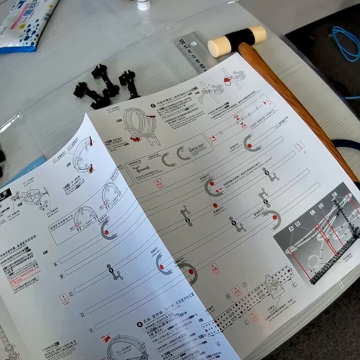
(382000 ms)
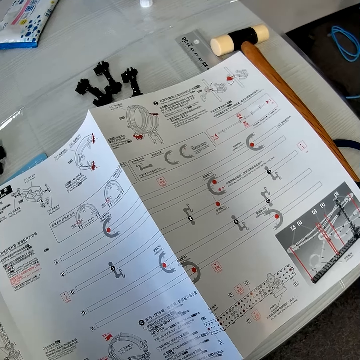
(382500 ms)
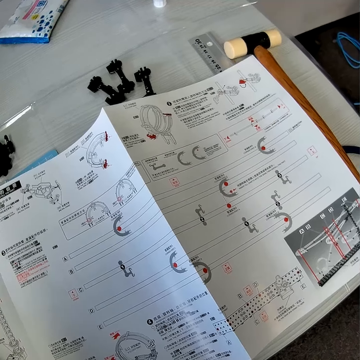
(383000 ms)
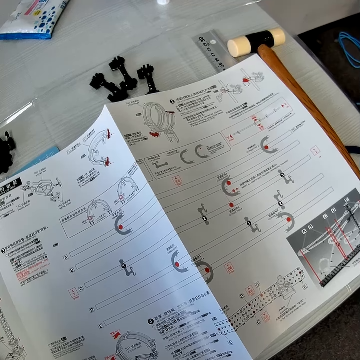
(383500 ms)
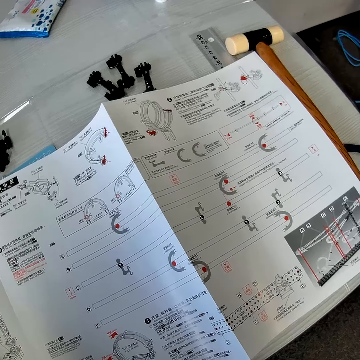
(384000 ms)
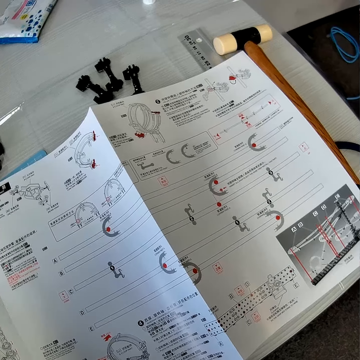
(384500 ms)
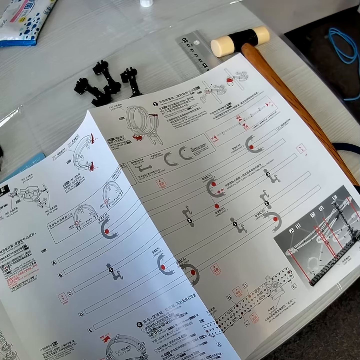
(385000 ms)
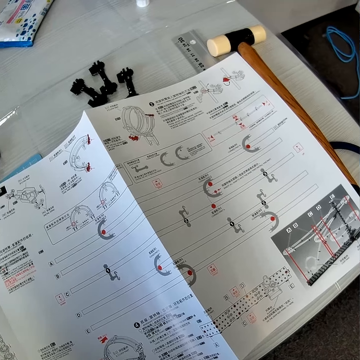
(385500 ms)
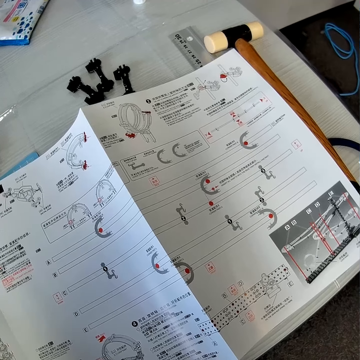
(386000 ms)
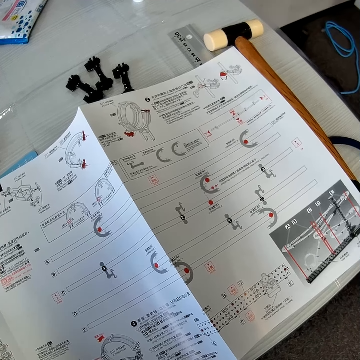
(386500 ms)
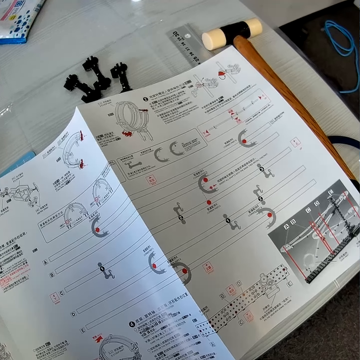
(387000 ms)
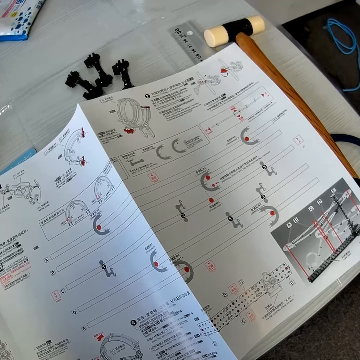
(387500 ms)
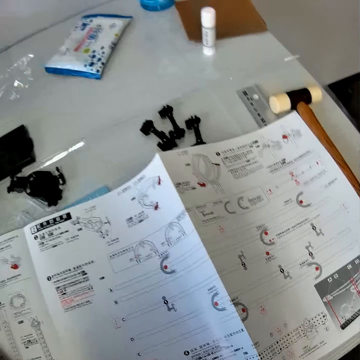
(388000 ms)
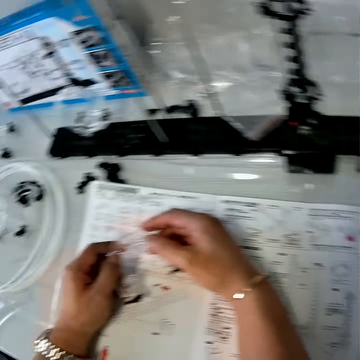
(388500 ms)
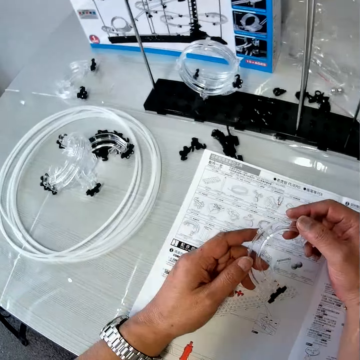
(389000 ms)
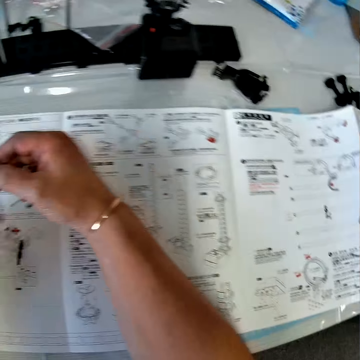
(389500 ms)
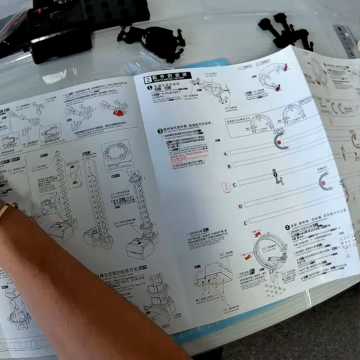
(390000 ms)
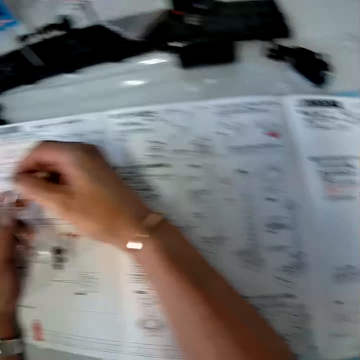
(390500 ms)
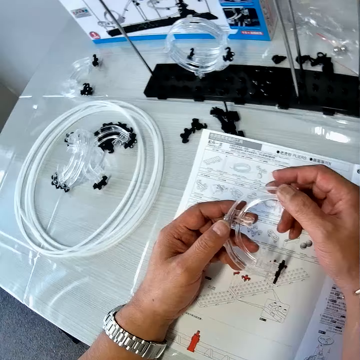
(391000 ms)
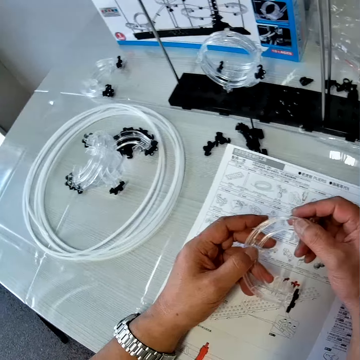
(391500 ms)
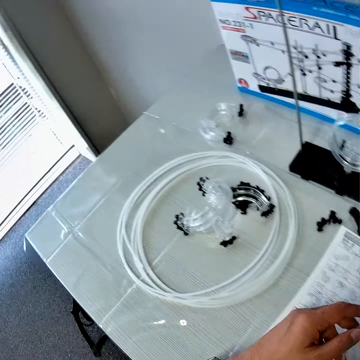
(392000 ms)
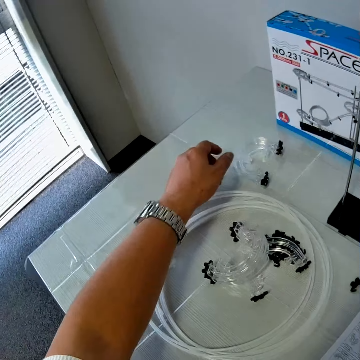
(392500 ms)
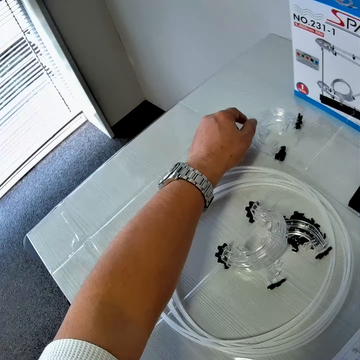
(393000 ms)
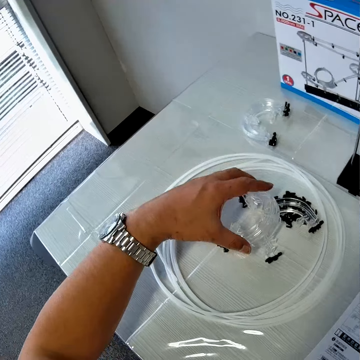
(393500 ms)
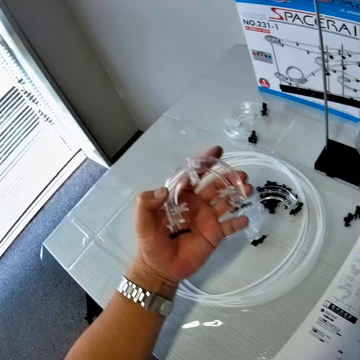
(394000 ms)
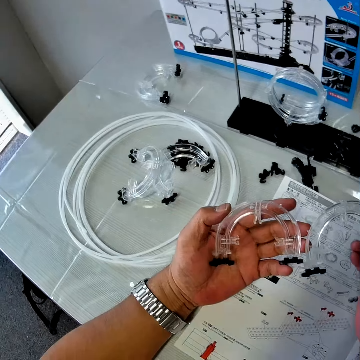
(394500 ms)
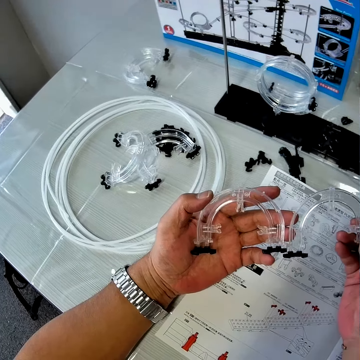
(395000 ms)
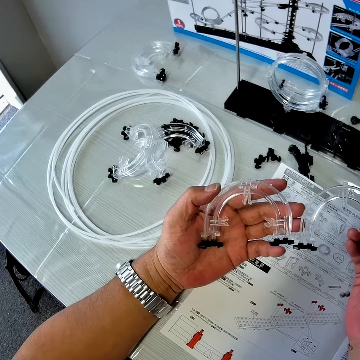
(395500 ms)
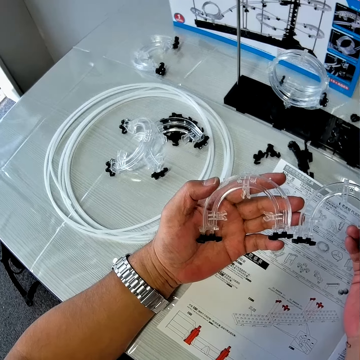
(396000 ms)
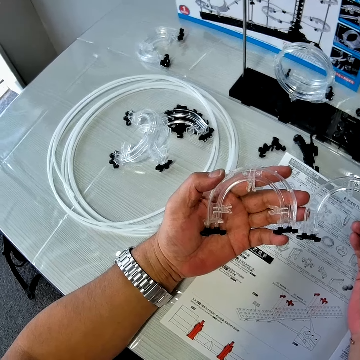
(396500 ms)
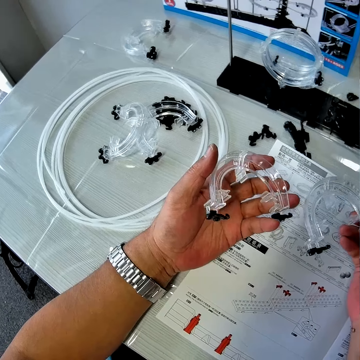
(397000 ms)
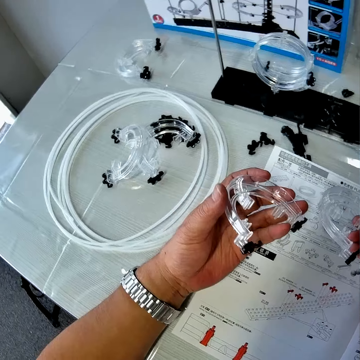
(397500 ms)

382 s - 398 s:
The camera wearer holds the piece of mechanical model or corner part with both hands. He takes the corner part. He picks up a piece of the mechanical model from the table with his left hand. He looks at the corner parts.

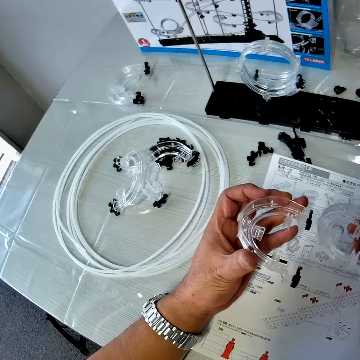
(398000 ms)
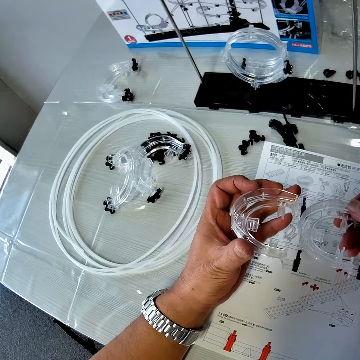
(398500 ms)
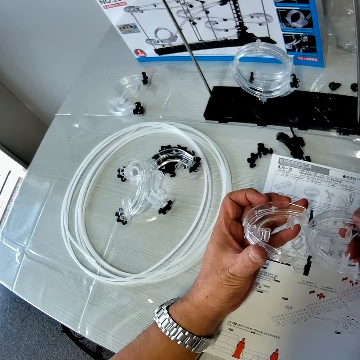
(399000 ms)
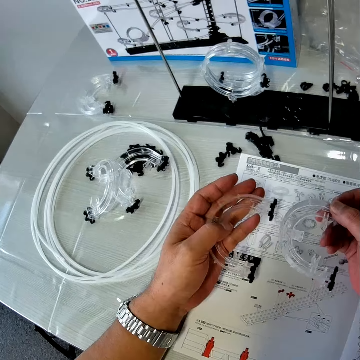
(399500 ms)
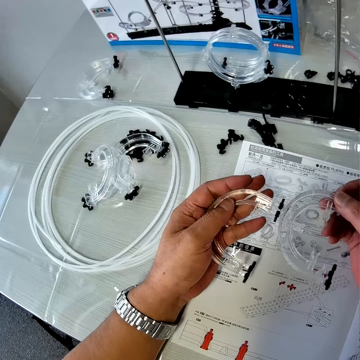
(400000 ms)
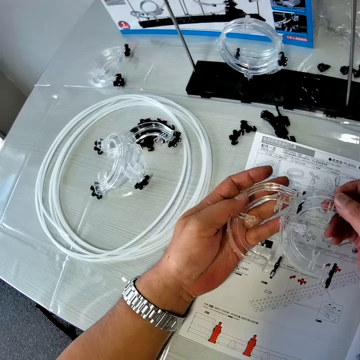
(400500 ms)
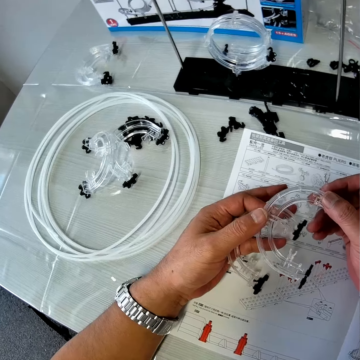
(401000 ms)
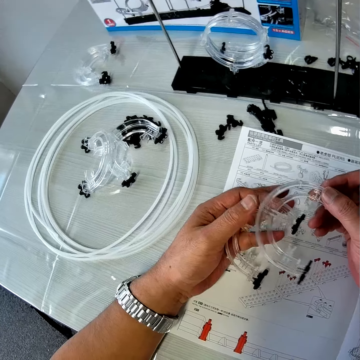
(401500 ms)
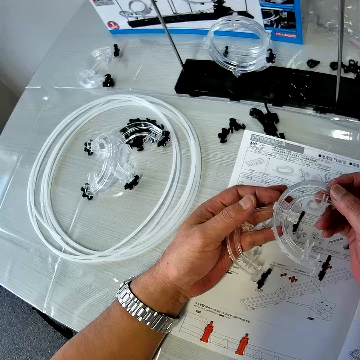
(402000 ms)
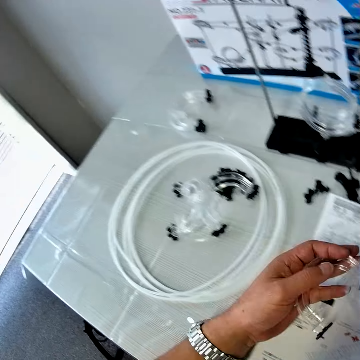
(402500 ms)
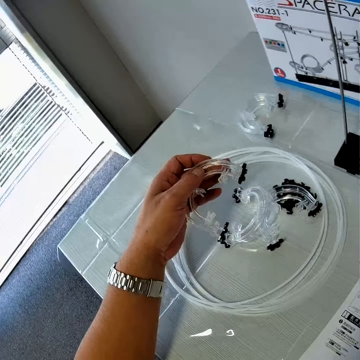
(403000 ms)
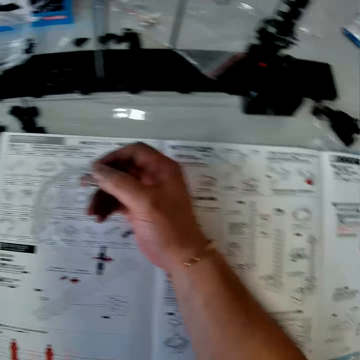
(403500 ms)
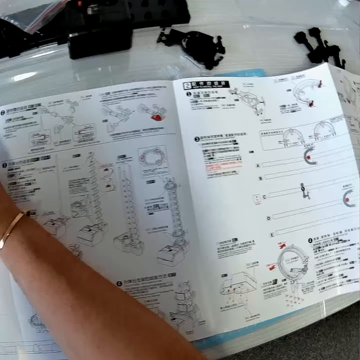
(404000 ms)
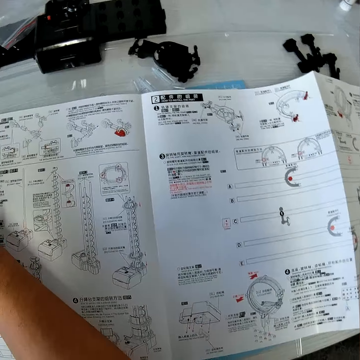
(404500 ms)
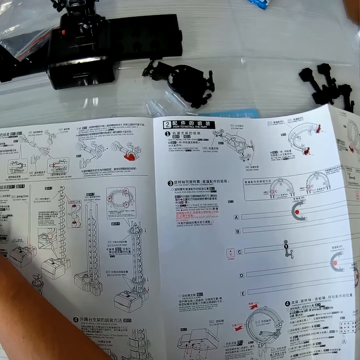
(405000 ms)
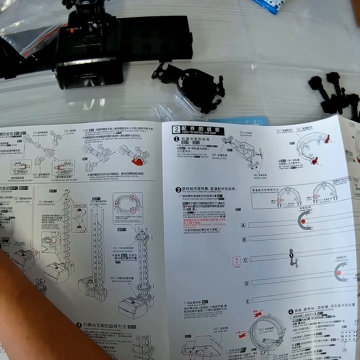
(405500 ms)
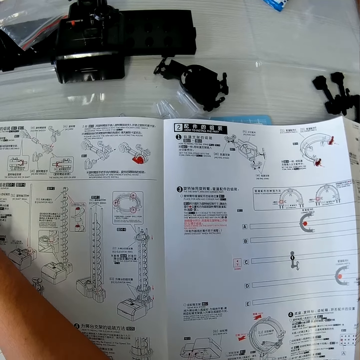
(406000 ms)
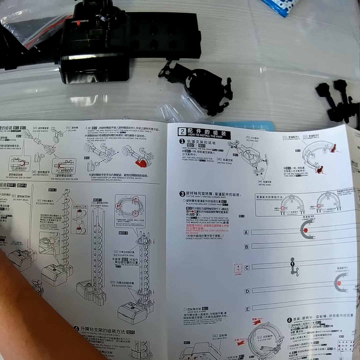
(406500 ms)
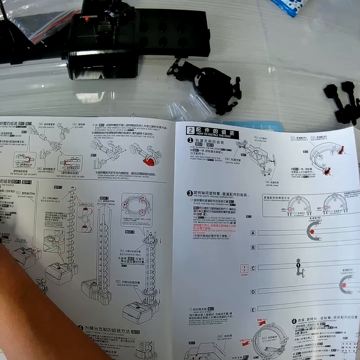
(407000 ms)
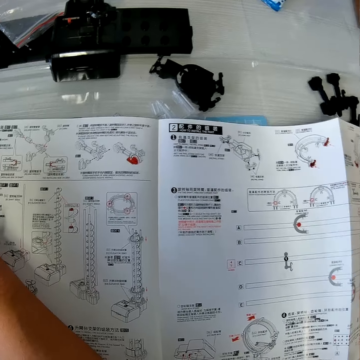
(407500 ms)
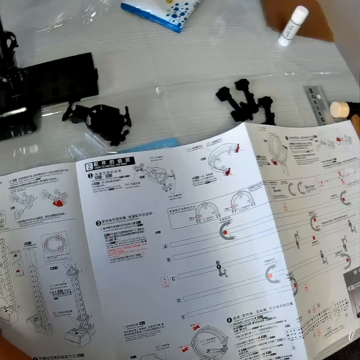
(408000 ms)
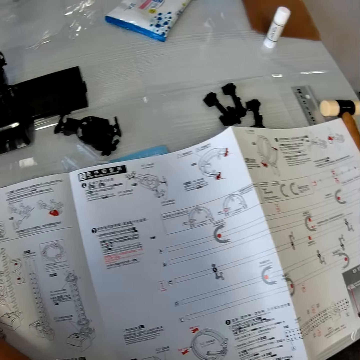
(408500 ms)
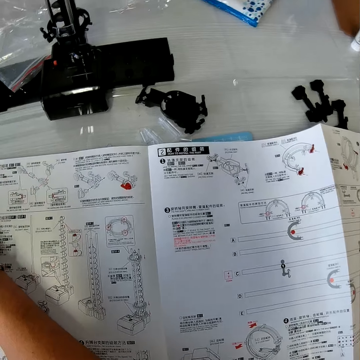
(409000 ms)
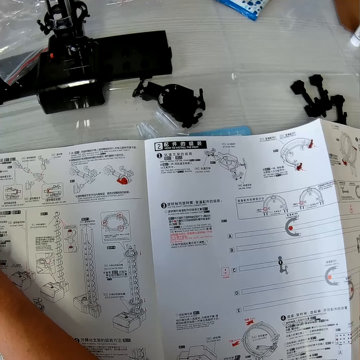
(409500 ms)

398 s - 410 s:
The camera wearer drops the piece of the mechanical model on the table with his left hand. He looks at the paper.

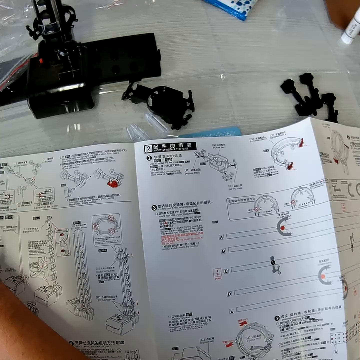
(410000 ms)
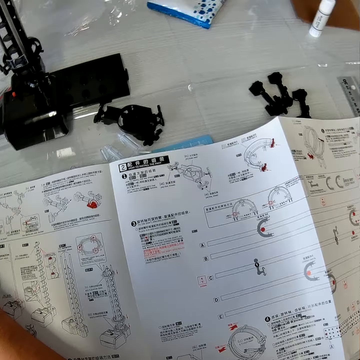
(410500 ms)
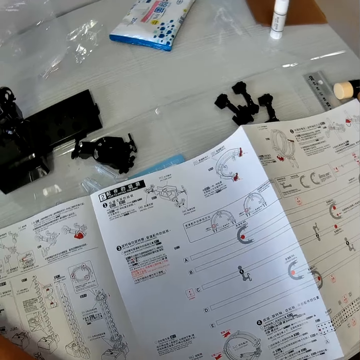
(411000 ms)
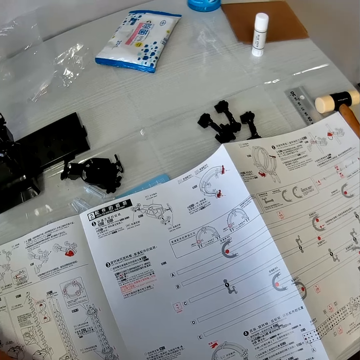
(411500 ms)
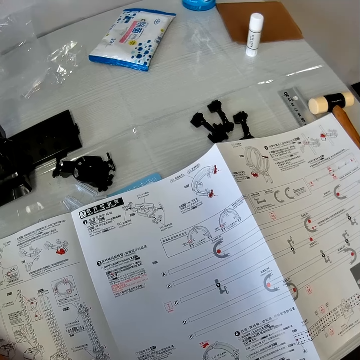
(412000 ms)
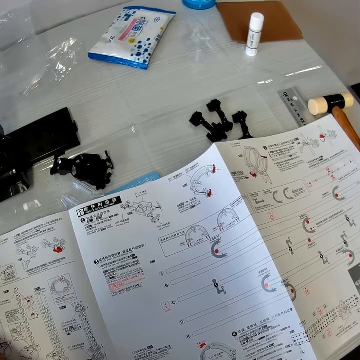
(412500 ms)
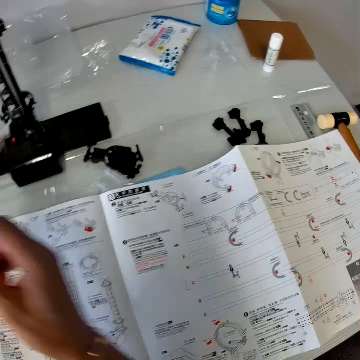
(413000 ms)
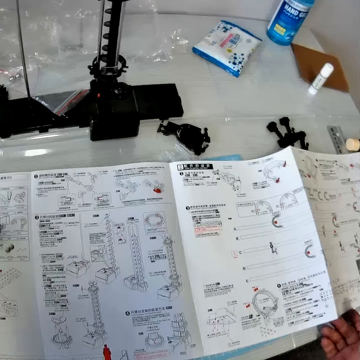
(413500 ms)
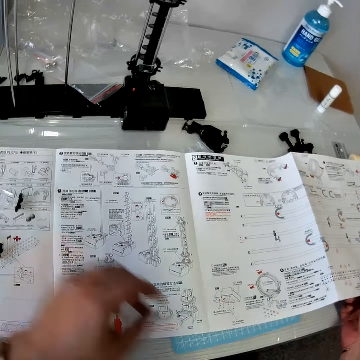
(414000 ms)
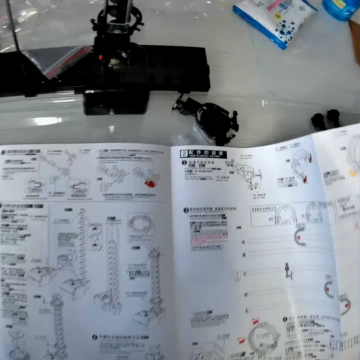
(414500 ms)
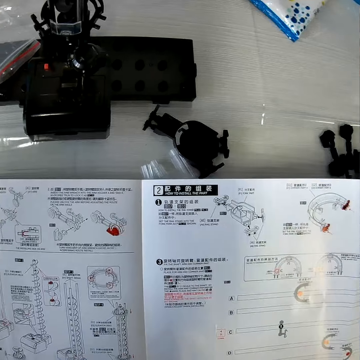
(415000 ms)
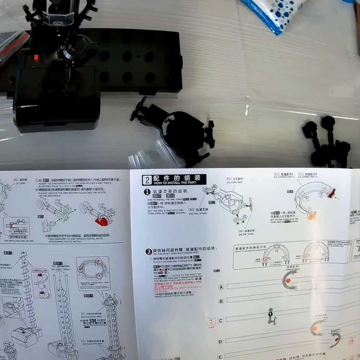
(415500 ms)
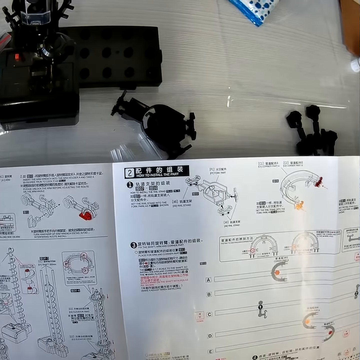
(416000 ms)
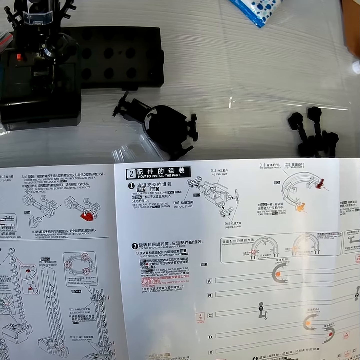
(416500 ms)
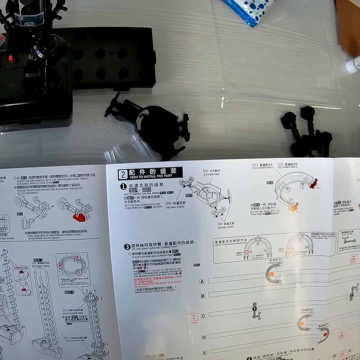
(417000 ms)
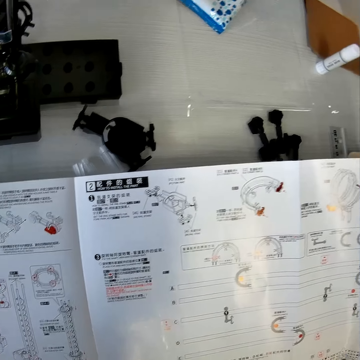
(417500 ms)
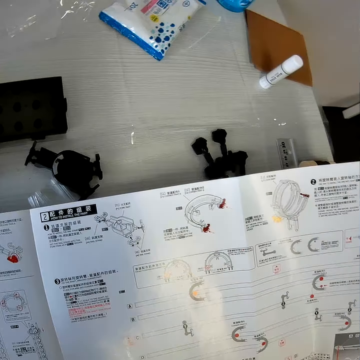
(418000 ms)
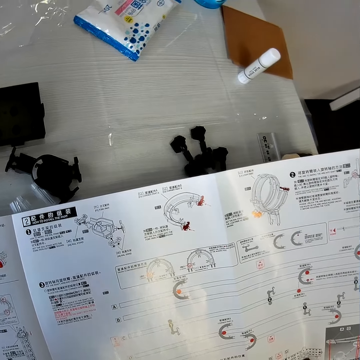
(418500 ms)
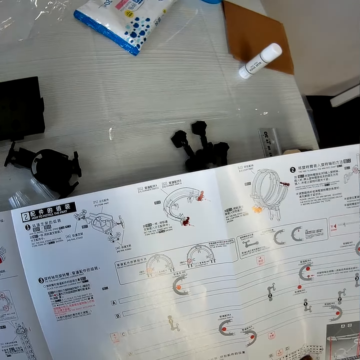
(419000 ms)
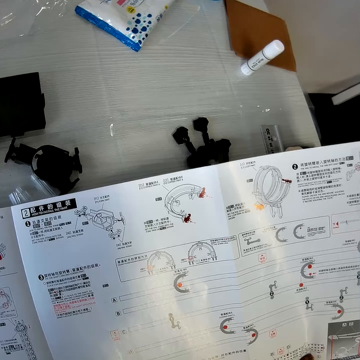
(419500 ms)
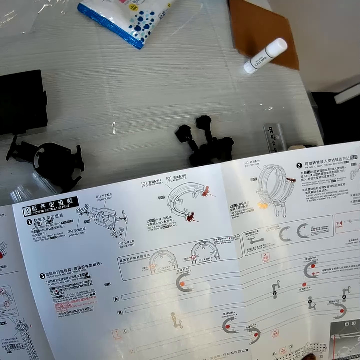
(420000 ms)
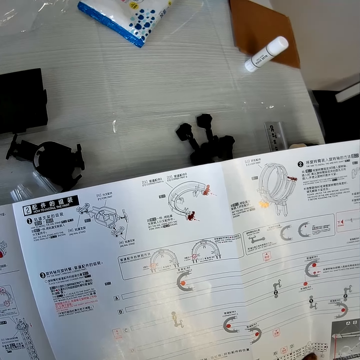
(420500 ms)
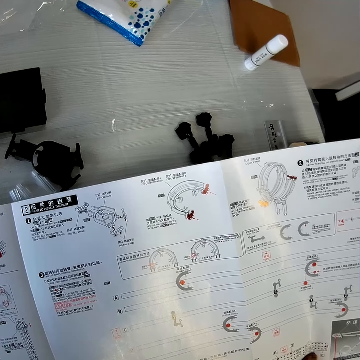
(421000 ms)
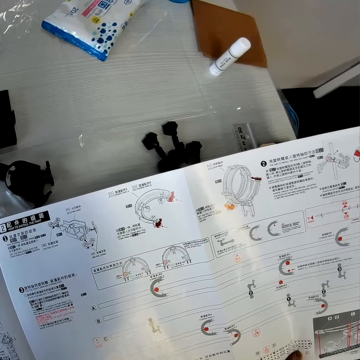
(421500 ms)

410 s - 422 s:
The camera wearer holds a page of the mechanical model chart with his right hand. He touches the paper. He reads the paper.
